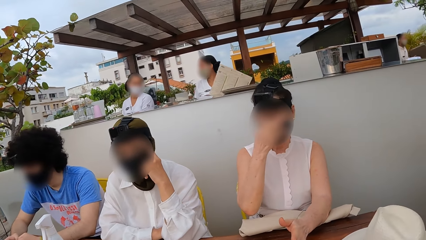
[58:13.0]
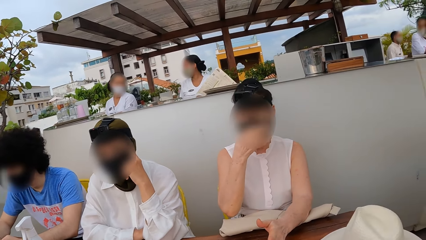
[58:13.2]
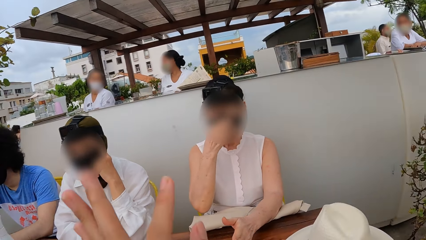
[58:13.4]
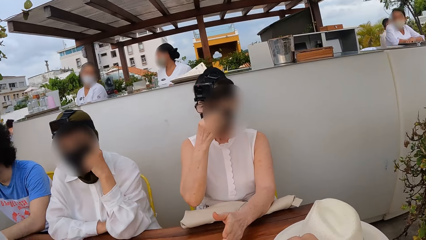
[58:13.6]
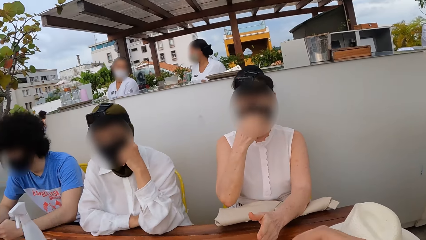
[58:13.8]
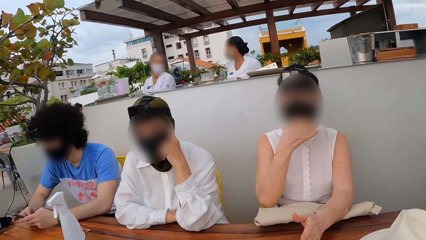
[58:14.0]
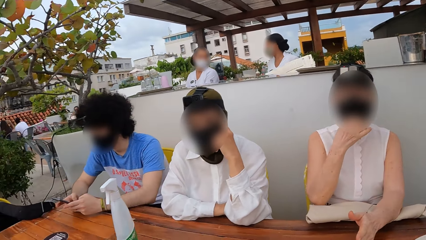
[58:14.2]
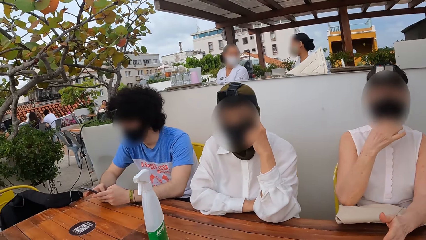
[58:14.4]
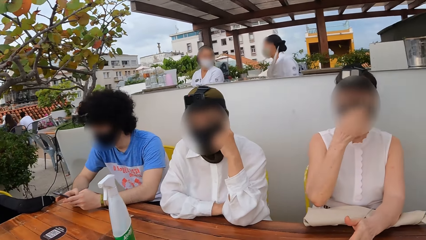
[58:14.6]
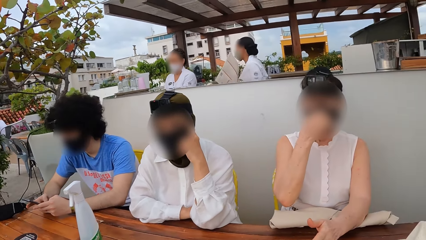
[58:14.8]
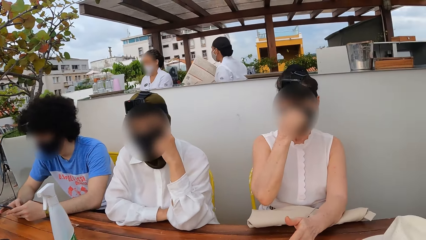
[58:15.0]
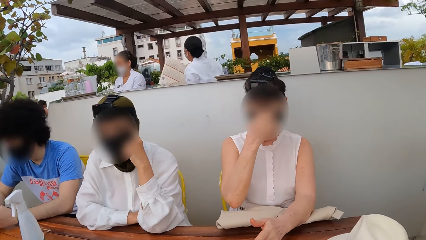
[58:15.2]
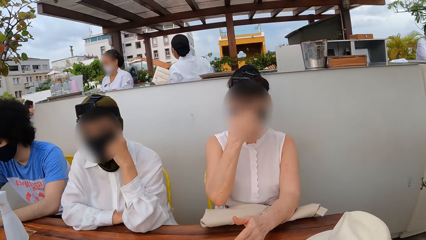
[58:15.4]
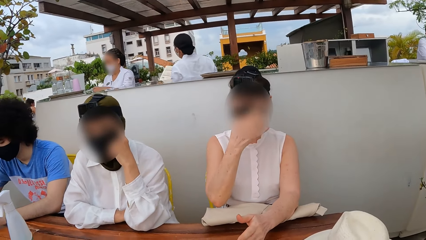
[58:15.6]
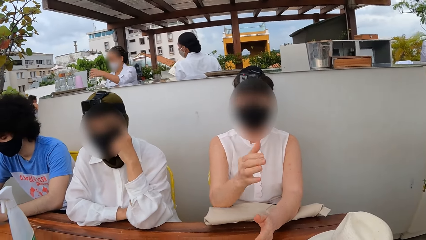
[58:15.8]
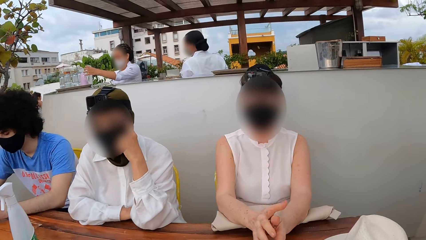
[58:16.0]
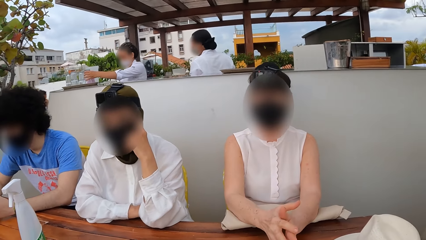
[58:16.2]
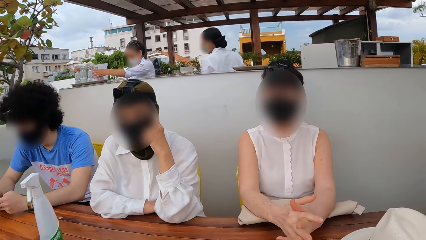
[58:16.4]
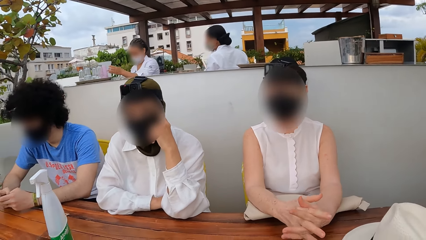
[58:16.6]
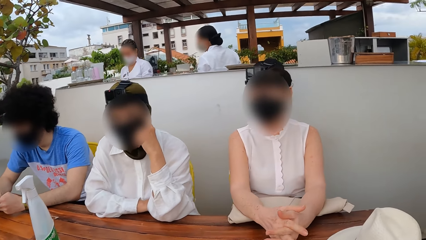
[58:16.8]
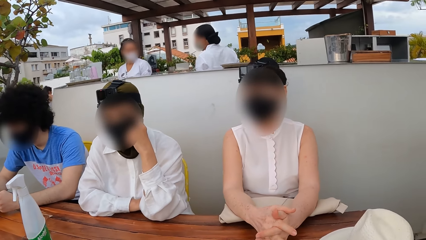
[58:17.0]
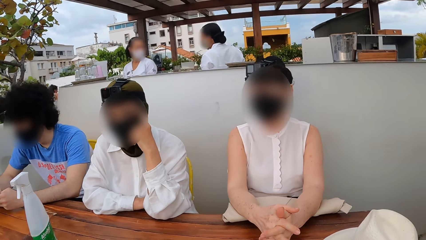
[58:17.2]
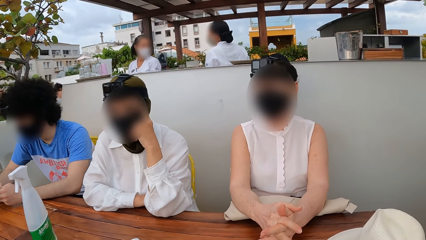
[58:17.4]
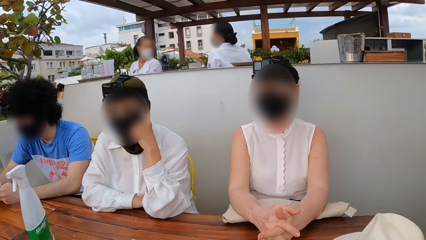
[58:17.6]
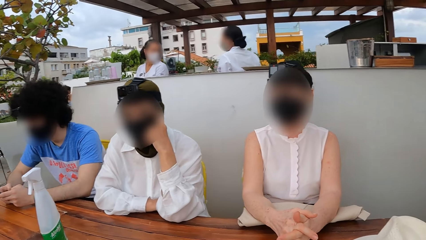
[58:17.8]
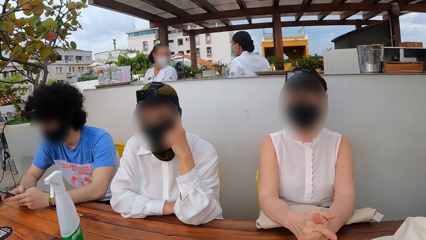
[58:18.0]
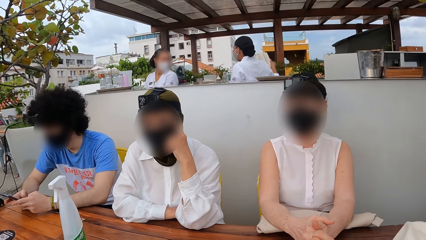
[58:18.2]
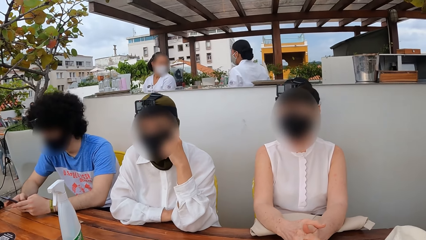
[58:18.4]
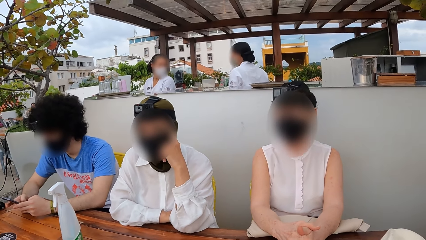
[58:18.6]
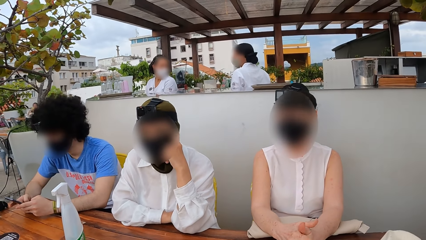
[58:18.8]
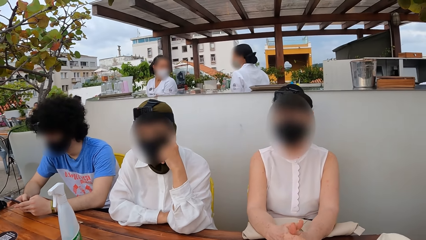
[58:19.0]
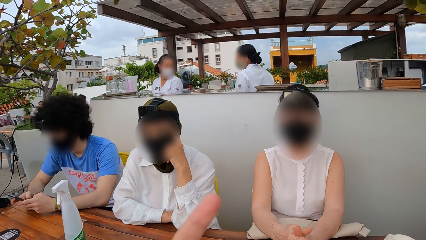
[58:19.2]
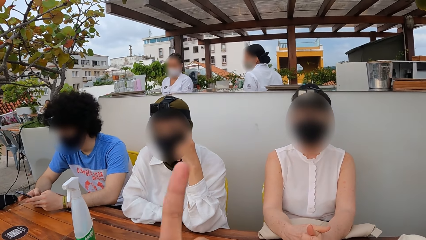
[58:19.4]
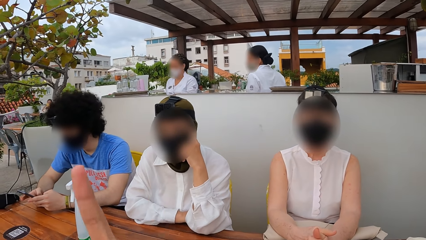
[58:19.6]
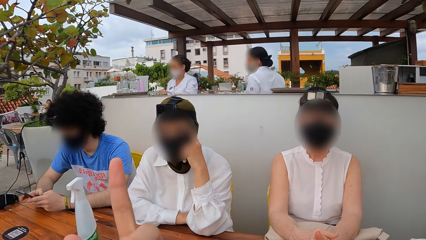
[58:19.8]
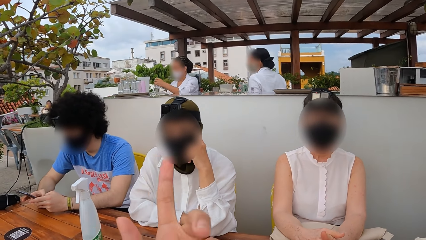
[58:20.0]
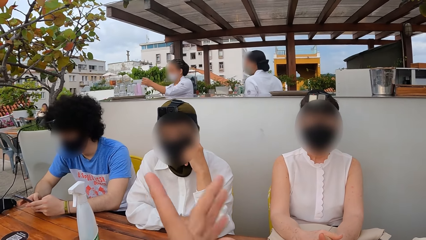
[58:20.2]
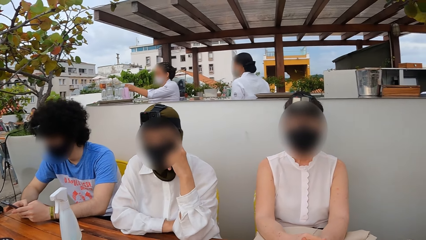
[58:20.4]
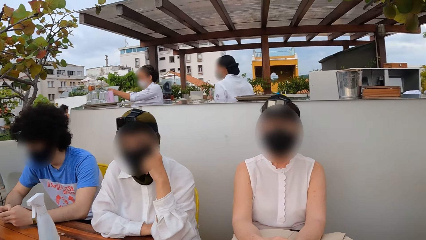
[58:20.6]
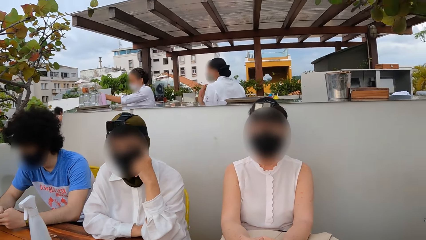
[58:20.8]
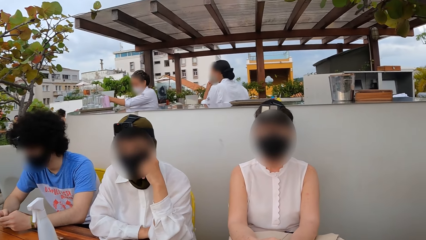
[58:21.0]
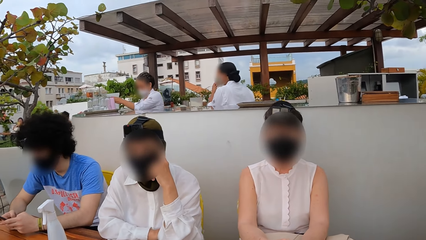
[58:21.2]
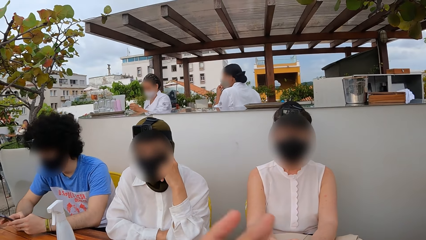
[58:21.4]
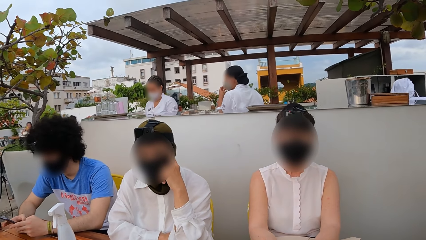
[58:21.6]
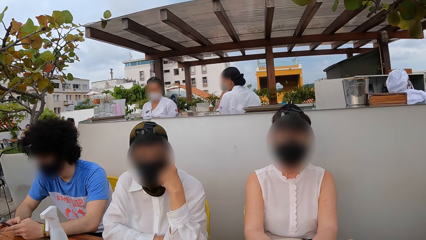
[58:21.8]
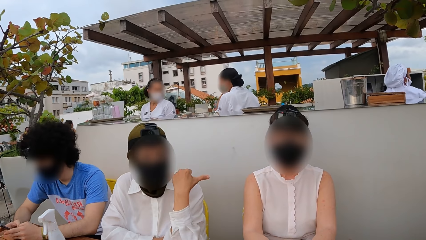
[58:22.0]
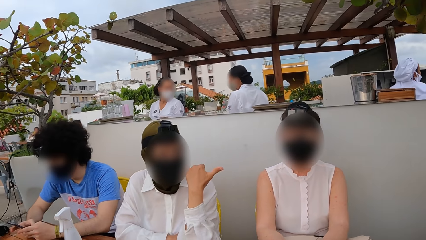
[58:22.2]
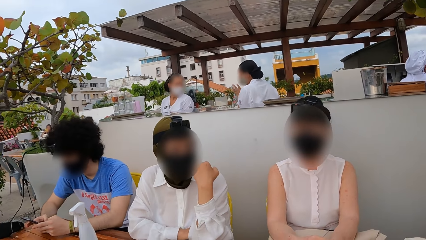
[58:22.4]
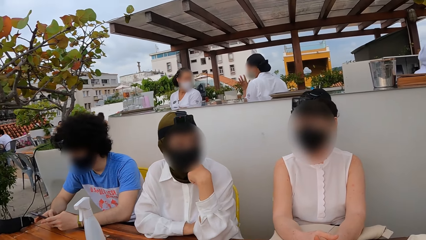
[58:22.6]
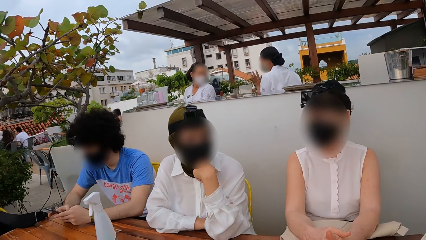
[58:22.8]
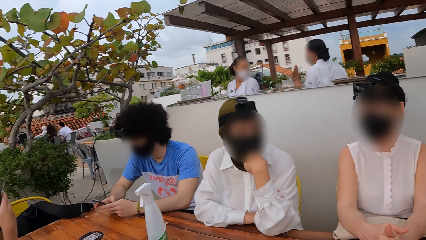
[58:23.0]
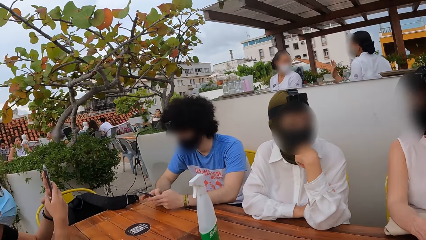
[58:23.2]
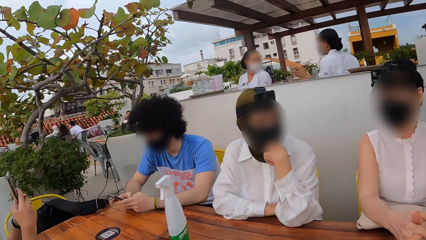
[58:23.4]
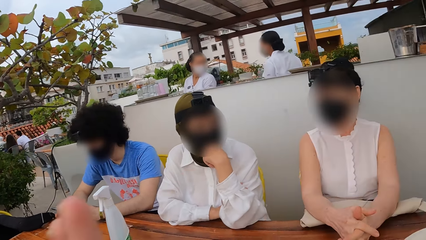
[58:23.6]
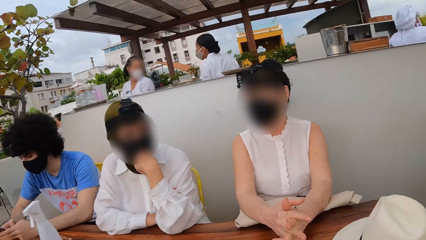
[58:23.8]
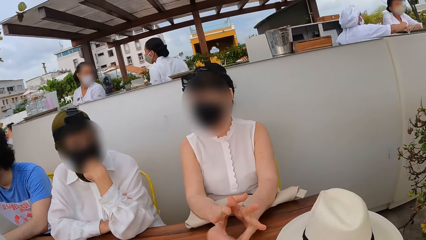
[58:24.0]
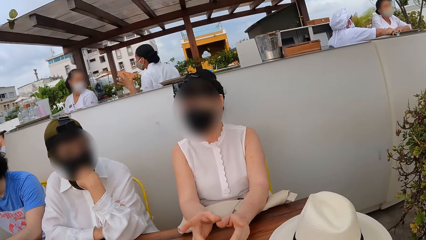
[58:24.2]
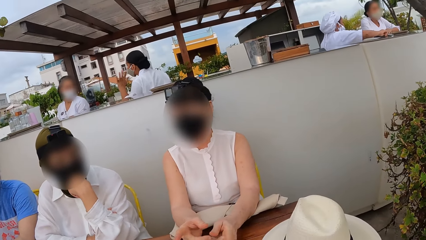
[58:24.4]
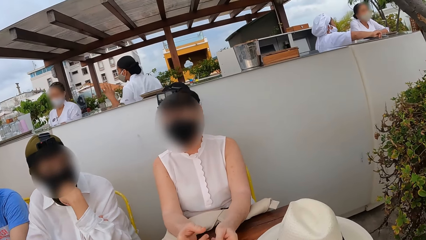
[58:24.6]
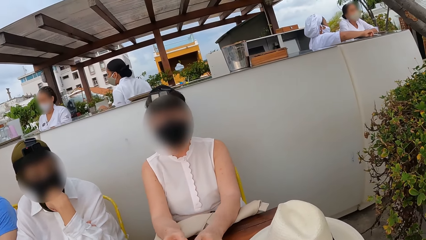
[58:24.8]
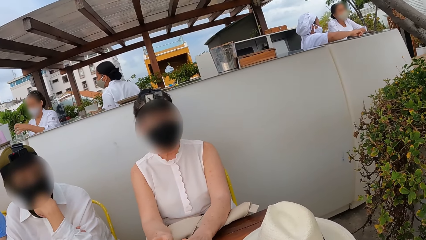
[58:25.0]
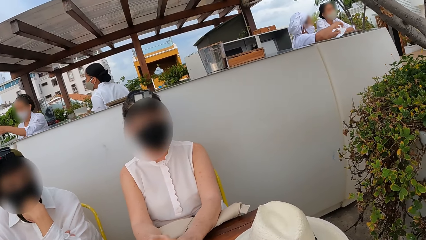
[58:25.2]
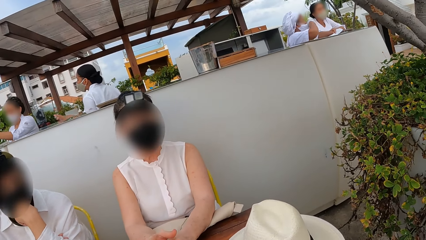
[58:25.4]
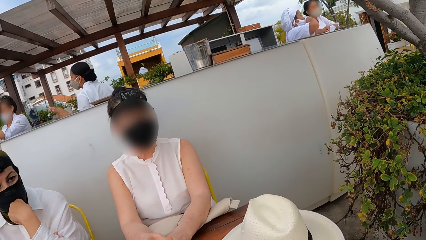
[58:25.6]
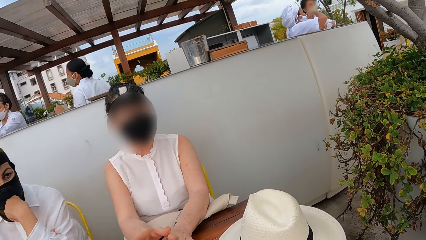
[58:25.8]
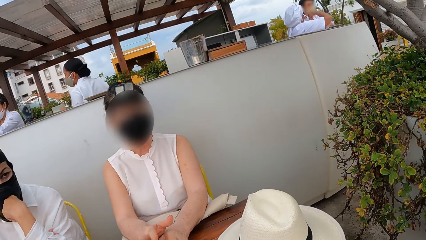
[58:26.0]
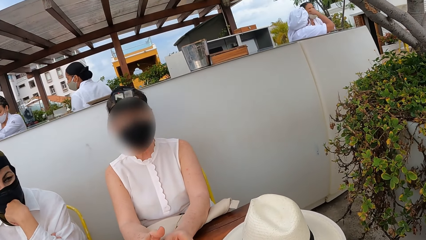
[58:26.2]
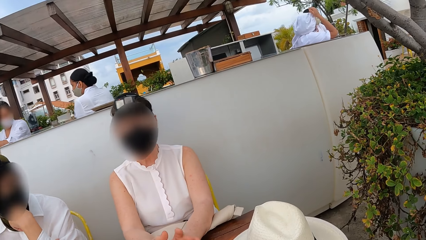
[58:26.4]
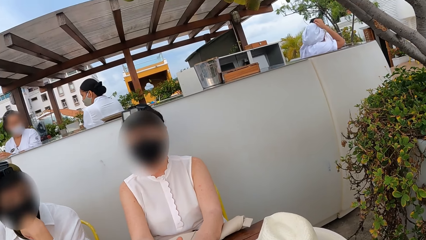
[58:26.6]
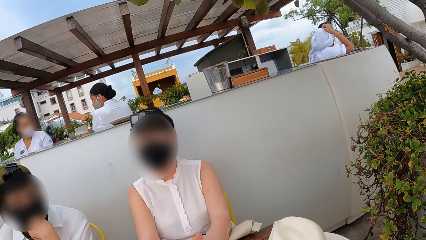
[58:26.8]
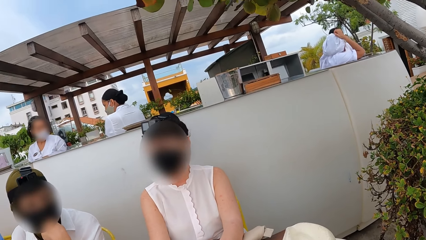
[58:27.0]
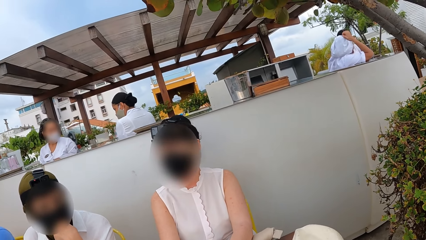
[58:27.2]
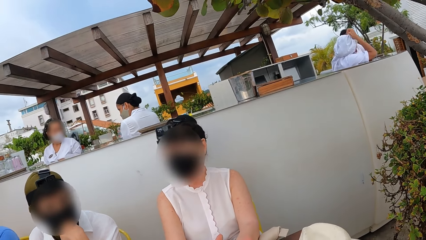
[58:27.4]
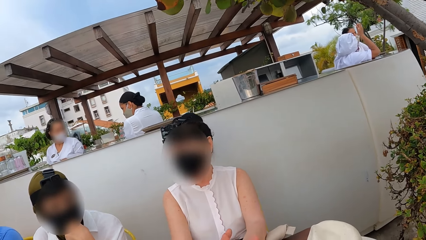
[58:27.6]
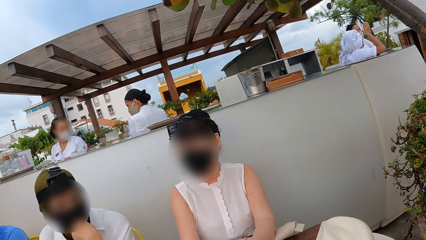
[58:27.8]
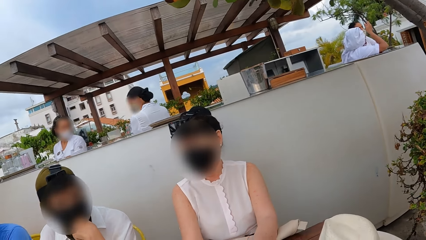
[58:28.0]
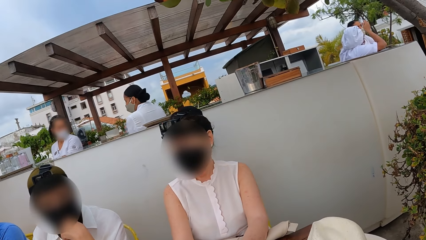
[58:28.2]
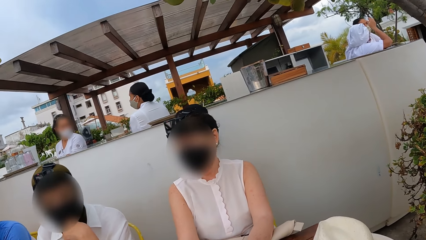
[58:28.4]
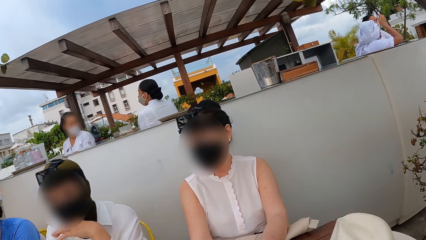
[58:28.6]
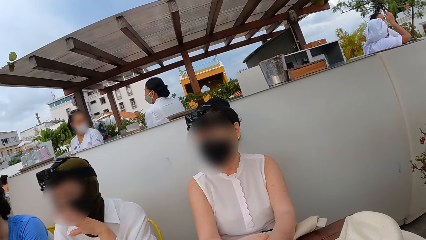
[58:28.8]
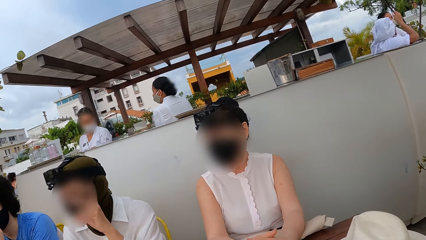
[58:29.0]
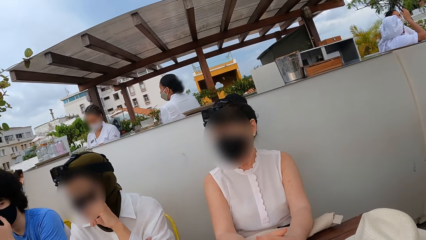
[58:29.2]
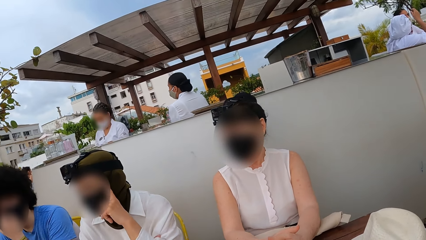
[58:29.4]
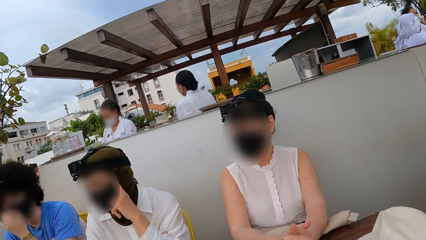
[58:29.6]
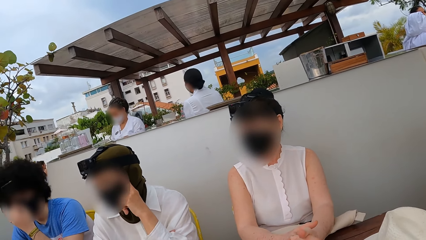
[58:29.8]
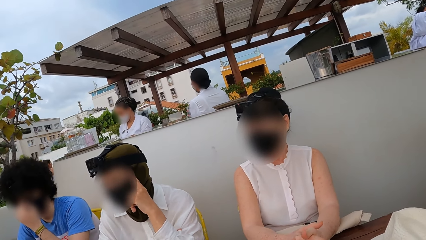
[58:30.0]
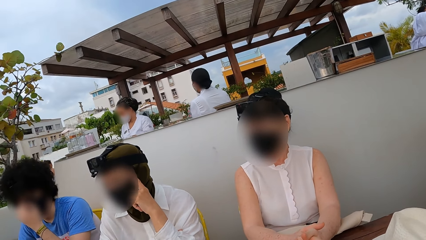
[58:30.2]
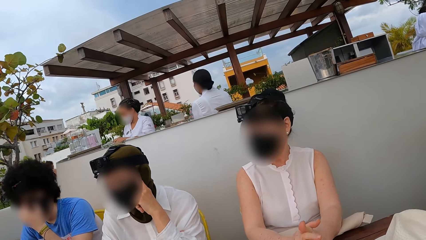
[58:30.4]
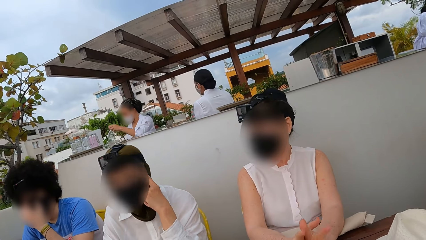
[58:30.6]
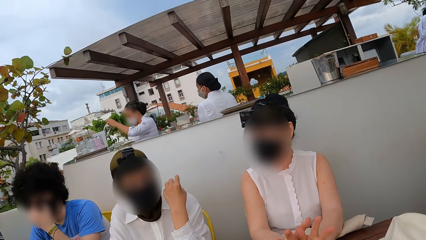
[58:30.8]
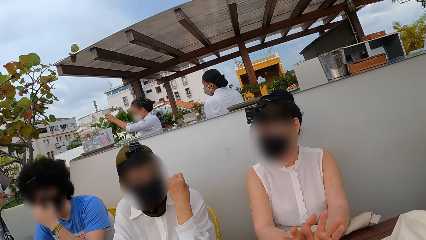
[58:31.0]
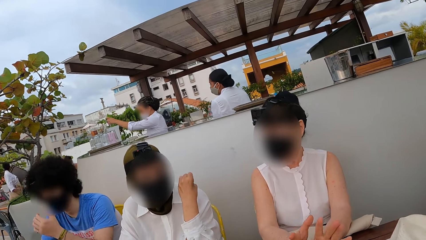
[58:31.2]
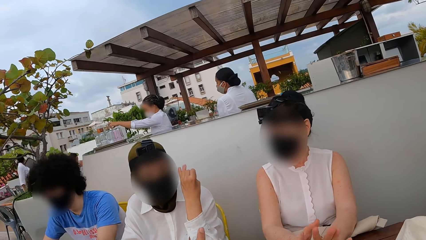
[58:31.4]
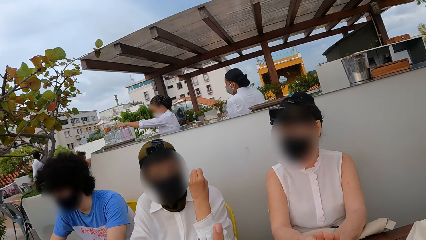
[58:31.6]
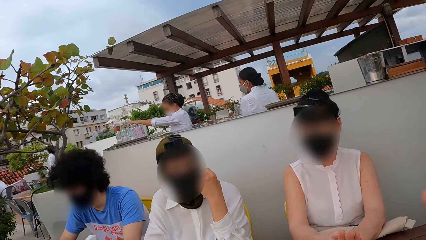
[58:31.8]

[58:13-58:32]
The camera wearer sways a hand.
